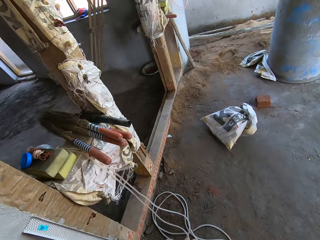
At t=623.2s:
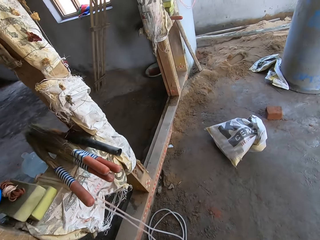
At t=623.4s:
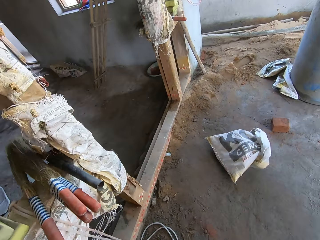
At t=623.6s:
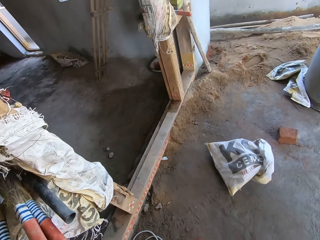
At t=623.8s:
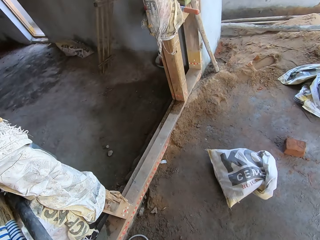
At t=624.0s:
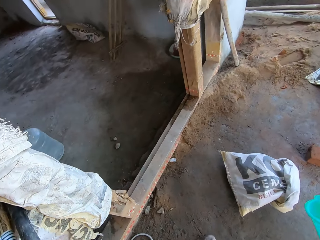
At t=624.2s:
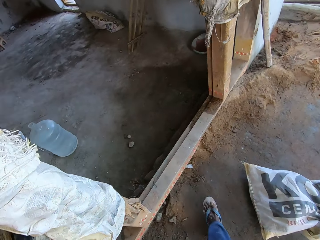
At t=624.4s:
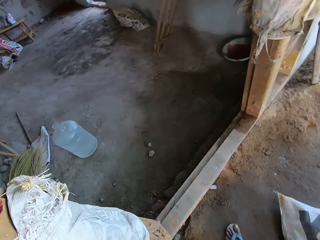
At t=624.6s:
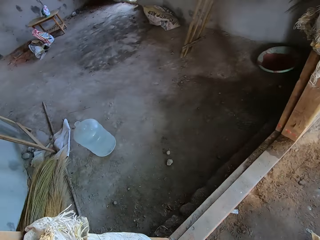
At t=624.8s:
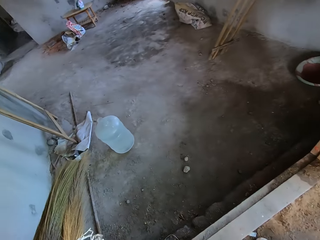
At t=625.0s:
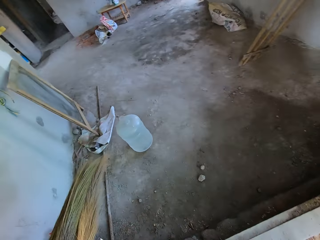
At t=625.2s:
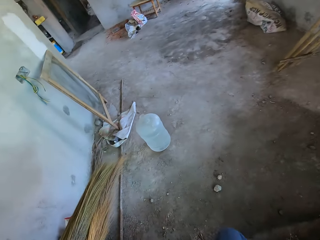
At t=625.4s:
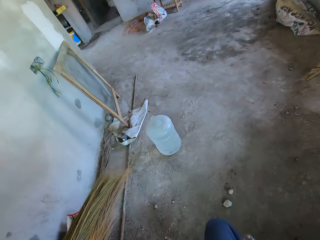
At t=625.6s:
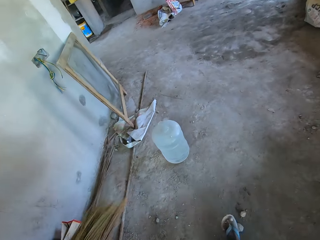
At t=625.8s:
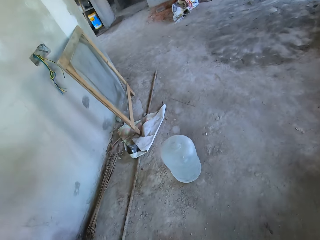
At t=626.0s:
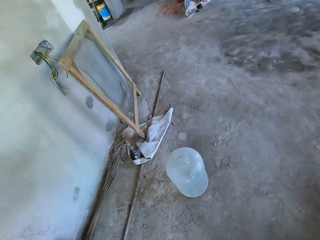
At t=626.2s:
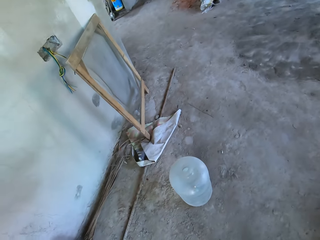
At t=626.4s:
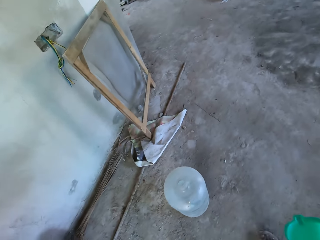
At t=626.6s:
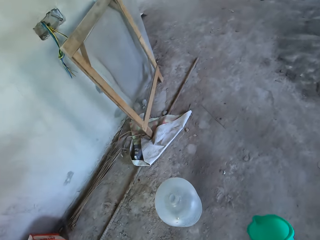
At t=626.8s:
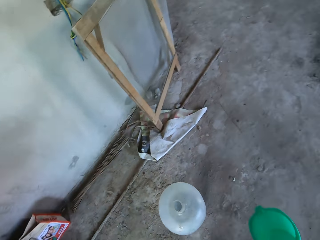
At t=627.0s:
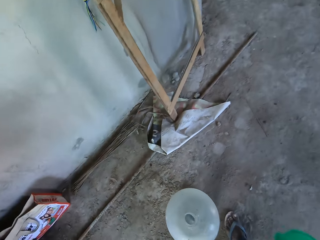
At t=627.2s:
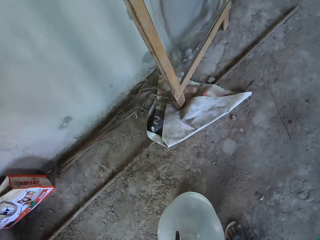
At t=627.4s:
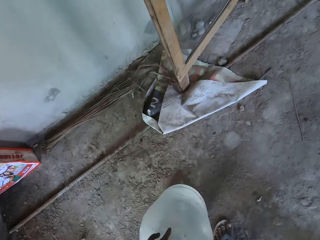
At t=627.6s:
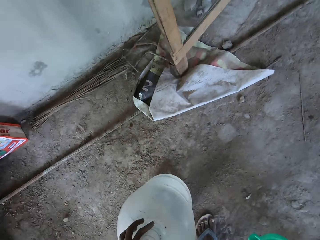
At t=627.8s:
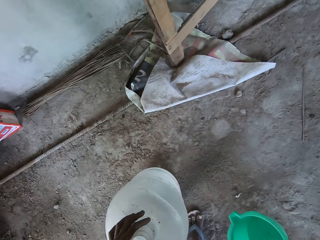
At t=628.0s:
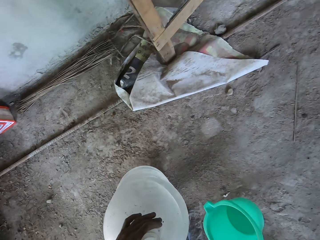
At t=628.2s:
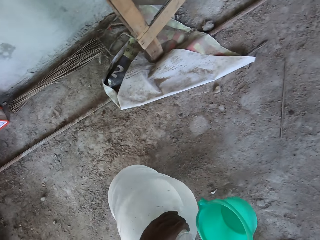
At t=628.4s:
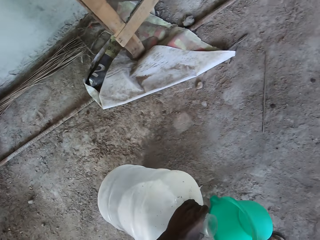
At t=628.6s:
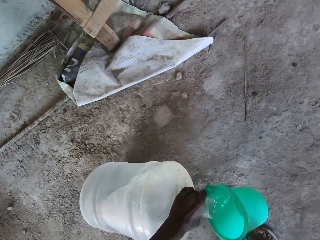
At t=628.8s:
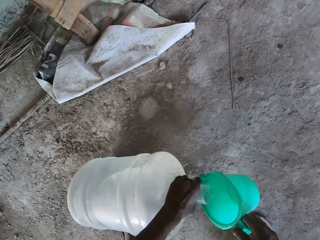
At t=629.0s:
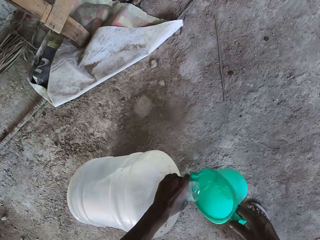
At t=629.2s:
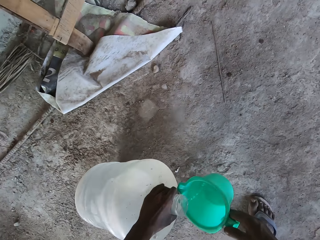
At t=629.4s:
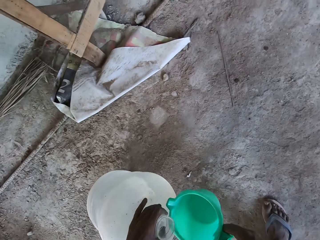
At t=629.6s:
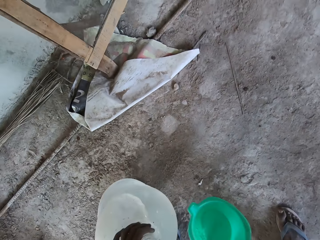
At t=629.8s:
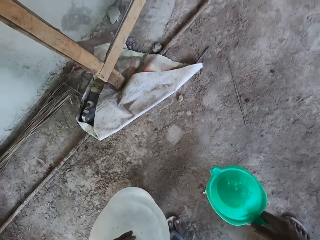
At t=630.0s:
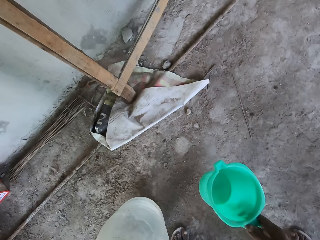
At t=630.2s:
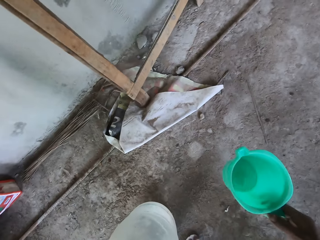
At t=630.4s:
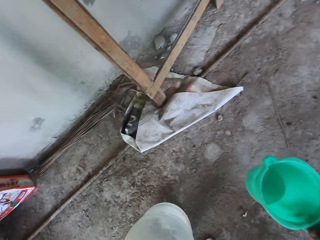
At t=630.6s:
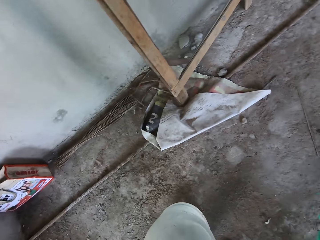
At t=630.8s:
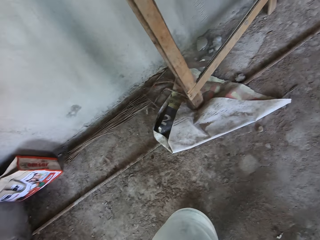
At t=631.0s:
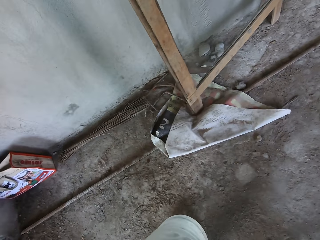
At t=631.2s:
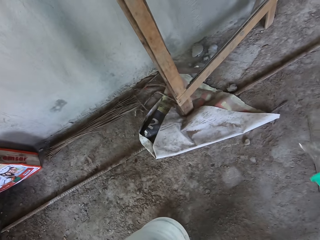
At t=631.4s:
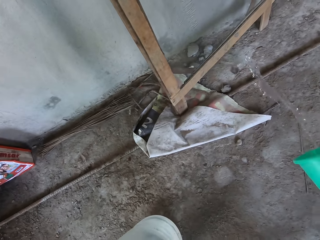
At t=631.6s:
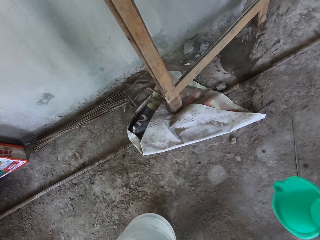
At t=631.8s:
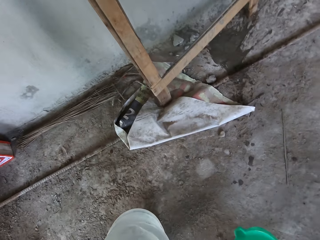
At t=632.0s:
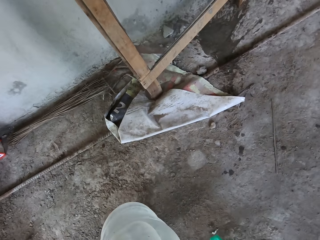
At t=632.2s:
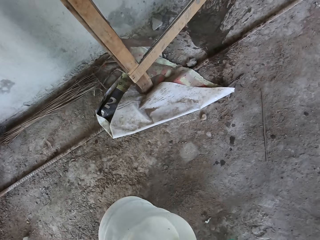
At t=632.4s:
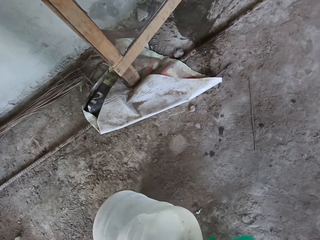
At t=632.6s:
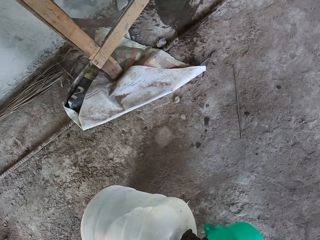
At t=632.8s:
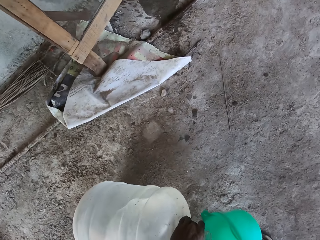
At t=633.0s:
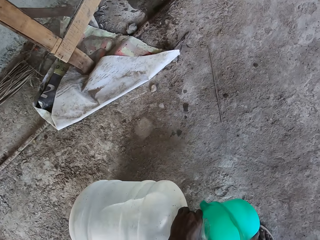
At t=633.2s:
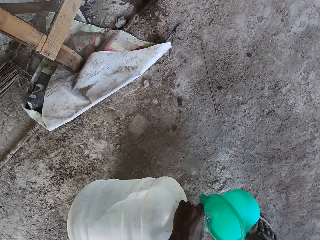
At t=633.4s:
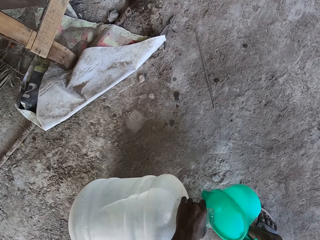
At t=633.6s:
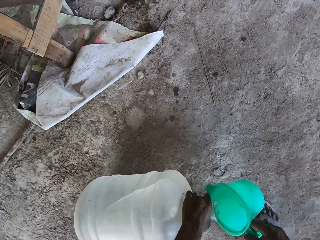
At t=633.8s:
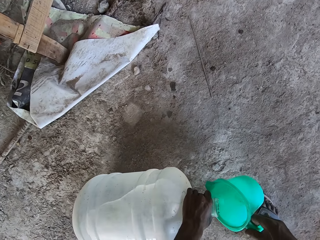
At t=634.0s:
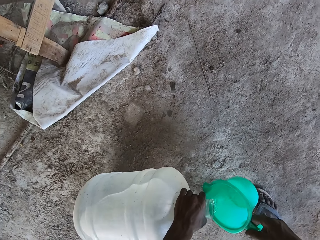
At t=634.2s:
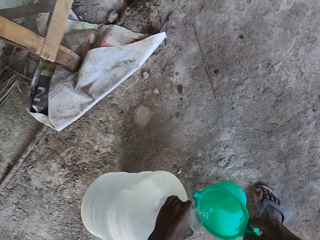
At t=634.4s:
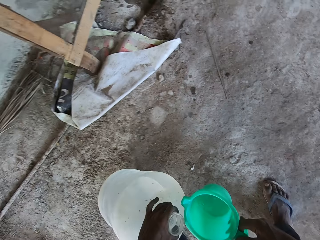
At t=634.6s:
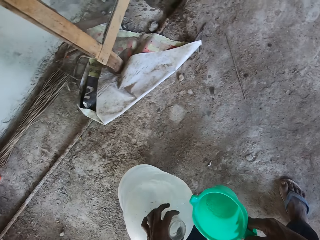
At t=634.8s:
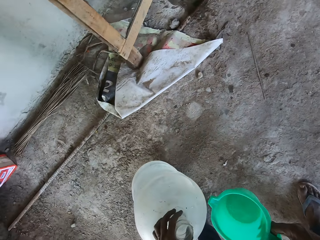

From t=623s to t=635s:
The camera wearer enters a room. They pour water in the jug. They fetch water from a jerrycan. They rinse the jug with water. They pour the water on the ground. They pour water in the jug. They fetch water from the jerrycan.

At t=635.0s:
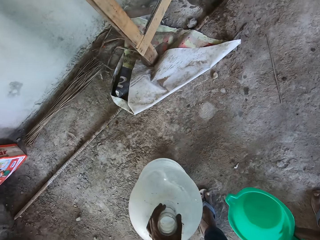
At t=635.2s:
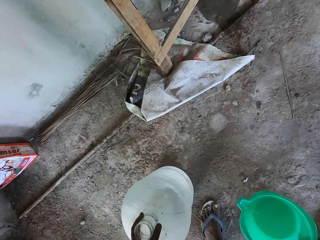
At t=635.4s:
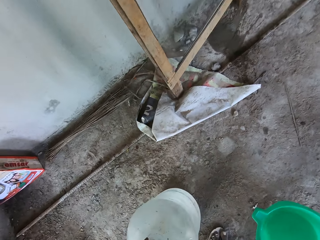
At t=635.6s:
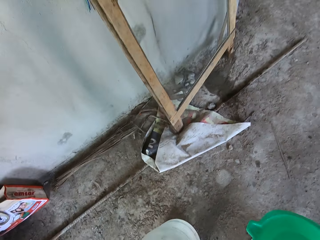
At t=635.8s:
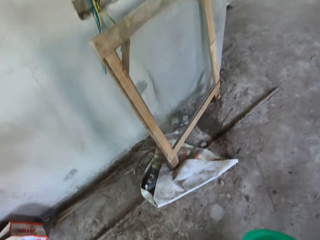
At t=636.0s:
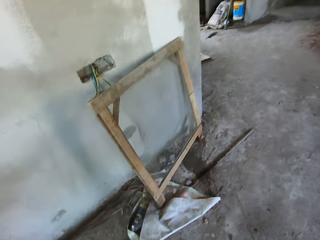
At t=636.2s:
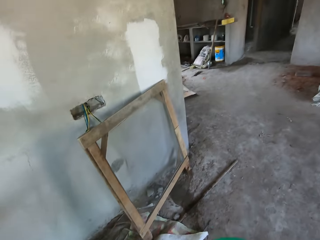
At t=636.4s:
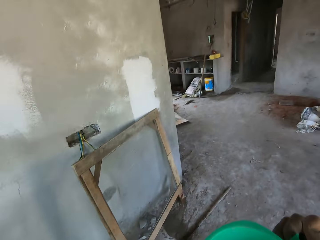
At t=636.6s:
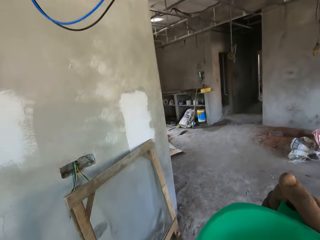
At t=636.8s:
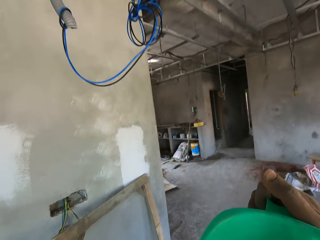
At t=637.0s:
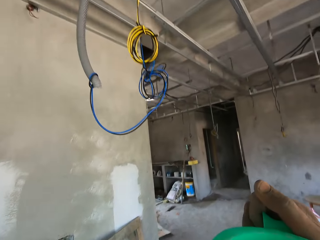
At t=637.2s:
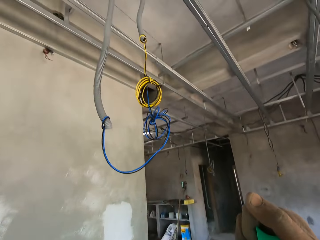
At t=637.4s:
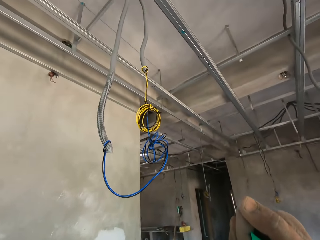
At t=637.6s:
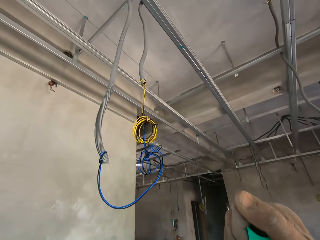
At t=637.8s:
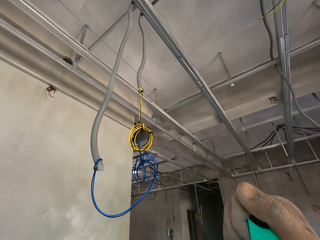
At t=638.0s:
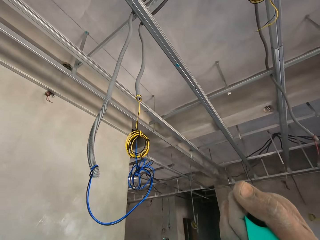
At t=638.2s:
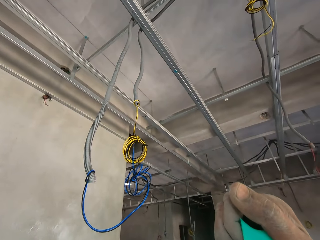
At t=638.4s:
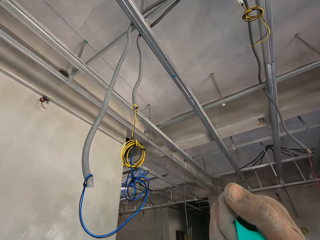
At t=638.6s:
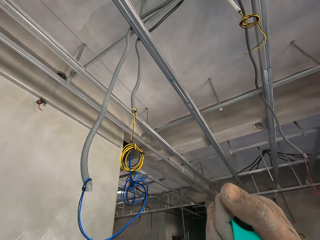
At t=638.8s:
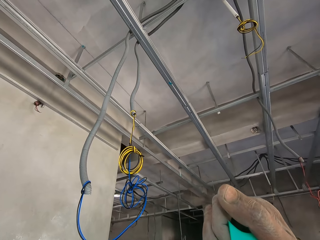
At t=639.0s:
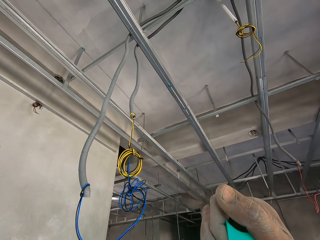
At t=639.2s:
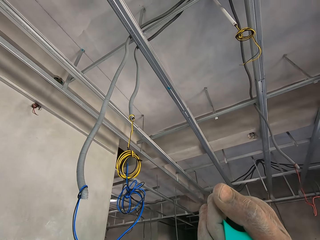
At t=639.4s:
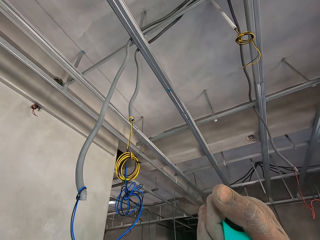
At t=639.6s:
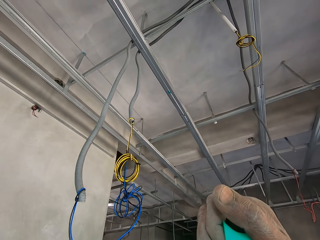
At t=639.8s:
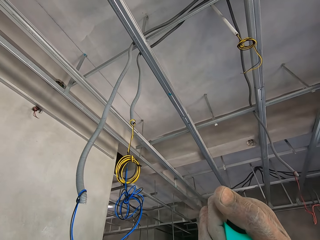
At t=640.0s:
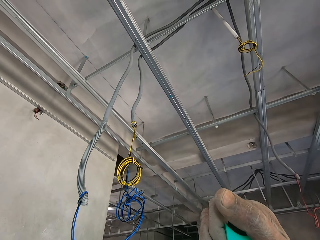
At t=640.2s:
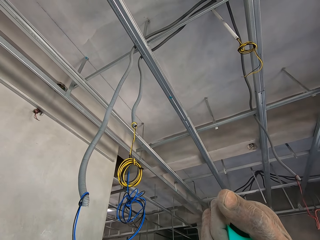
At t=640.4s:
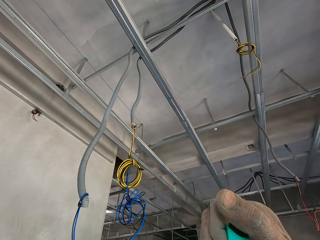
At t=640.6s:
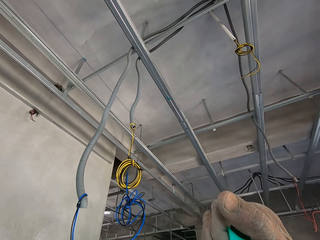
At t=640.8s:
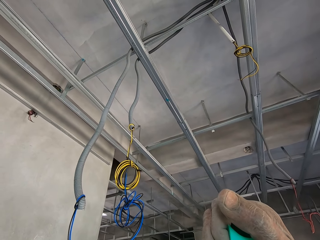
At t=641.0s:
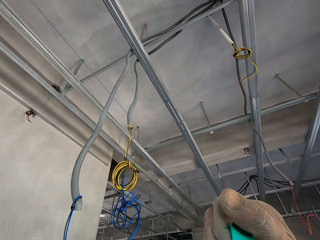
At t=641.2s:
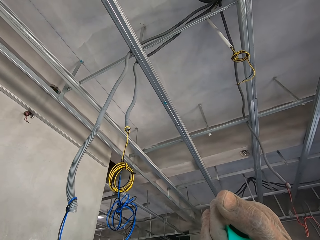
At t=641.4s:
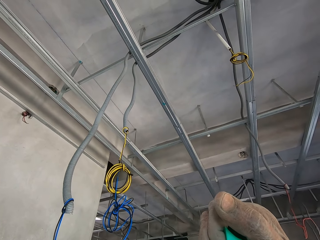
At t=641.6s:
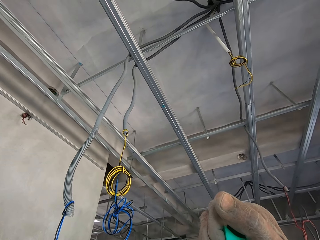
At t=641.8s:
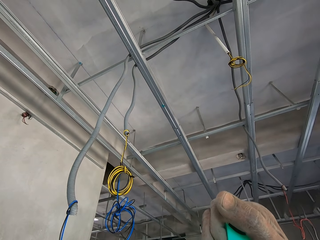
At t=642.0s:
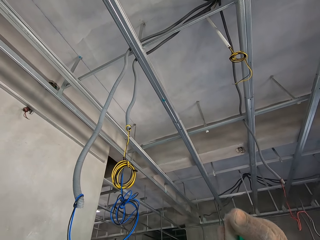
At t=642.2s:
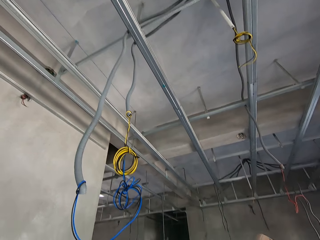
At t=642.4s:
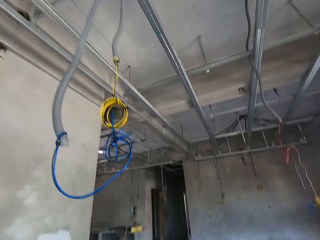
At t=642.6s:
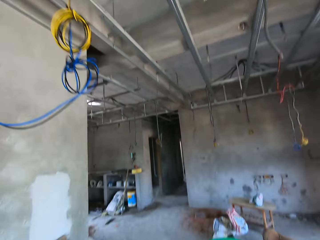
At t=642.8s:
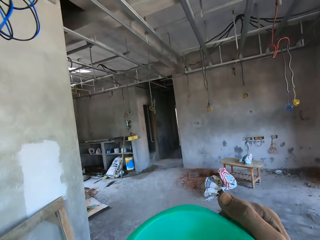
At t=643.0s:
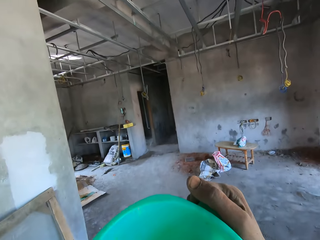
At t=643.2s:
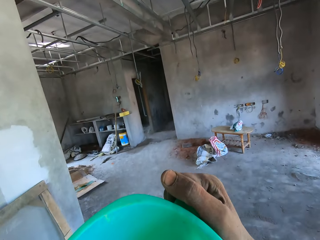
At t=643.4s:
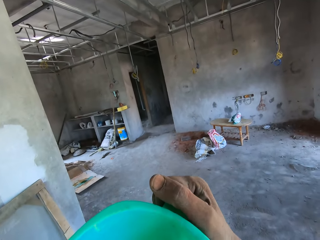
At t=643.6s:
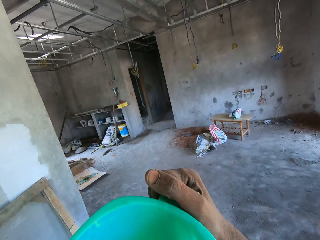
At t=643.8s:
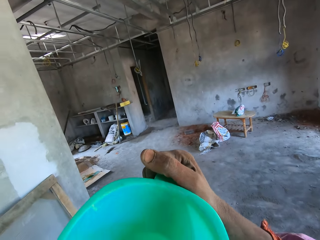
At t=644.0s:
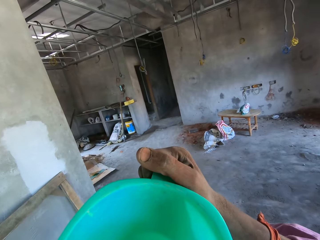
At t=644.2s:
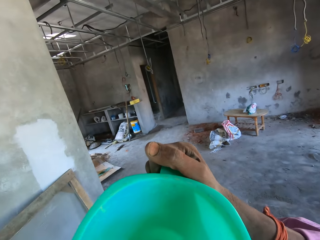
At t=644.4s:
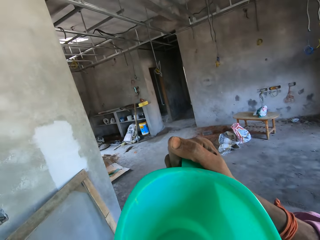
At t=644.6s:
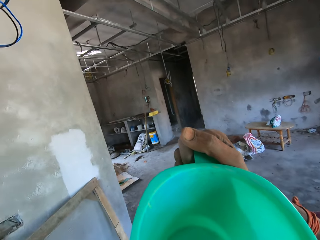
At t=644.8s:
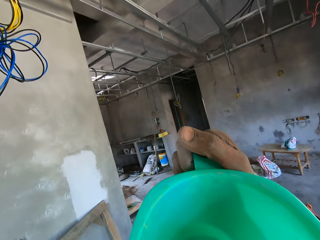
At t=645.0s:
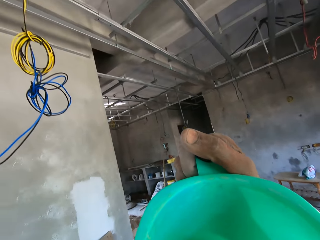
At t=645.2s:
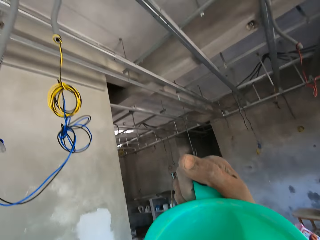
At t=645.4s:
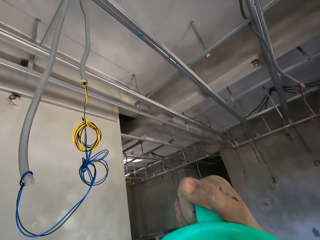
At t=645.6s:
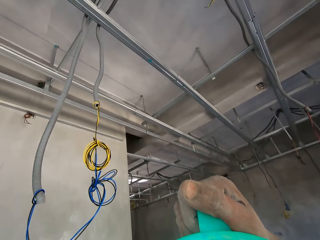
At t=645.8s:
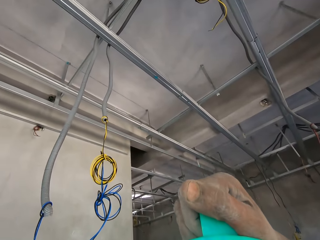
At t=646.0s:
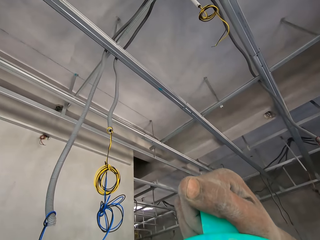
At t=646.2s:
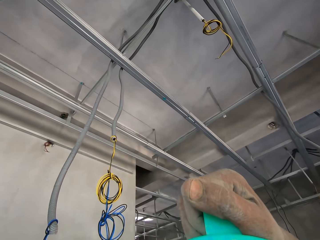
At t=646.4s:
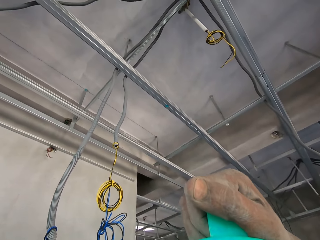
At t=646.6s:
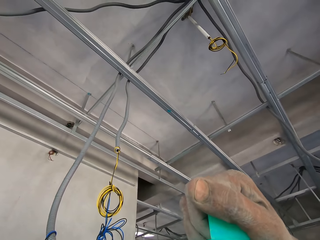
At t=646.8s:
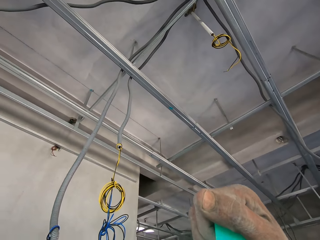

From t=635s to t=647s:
The camera wearer drinks the water.
